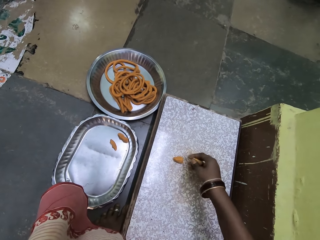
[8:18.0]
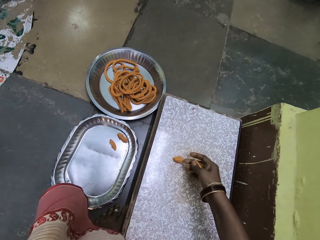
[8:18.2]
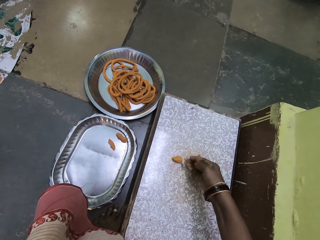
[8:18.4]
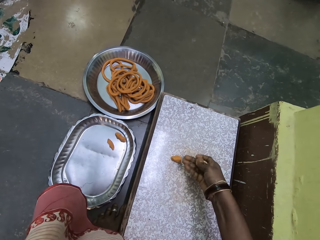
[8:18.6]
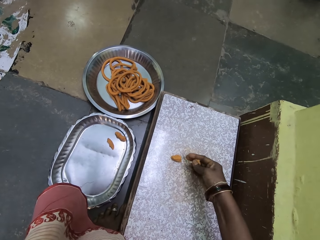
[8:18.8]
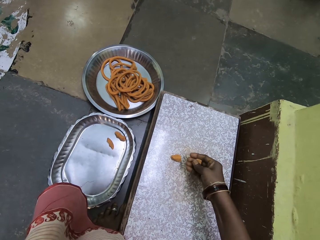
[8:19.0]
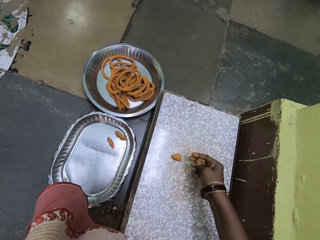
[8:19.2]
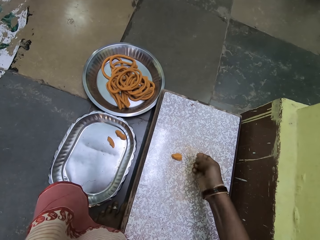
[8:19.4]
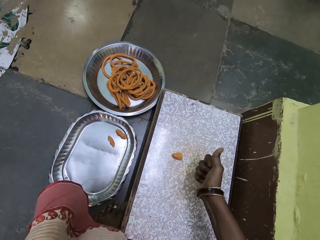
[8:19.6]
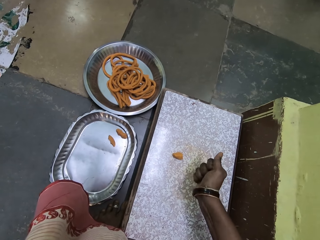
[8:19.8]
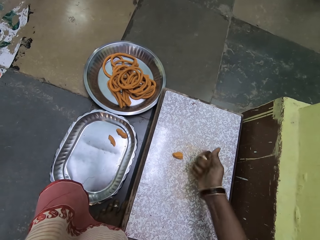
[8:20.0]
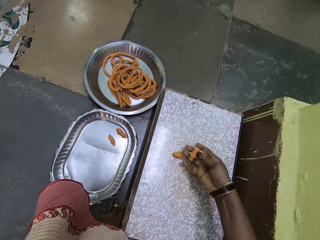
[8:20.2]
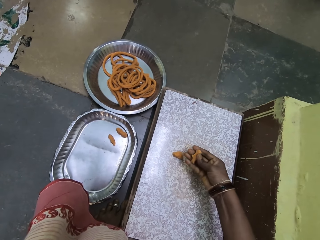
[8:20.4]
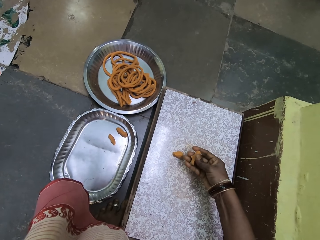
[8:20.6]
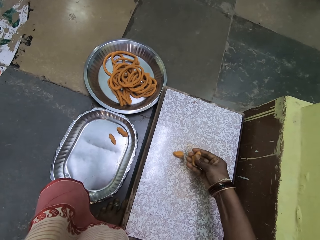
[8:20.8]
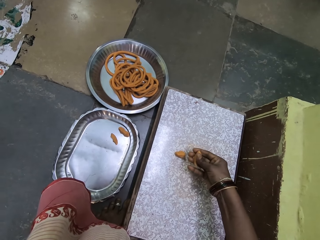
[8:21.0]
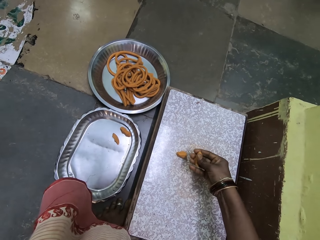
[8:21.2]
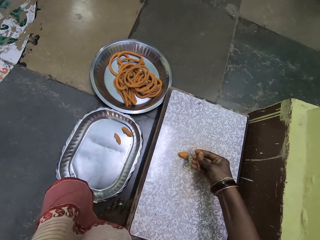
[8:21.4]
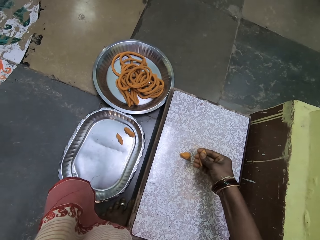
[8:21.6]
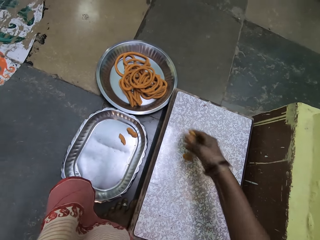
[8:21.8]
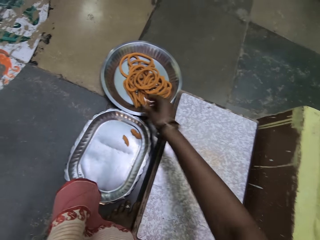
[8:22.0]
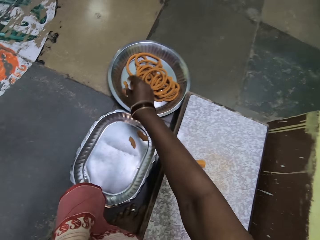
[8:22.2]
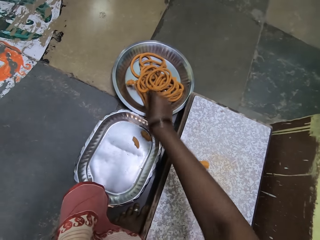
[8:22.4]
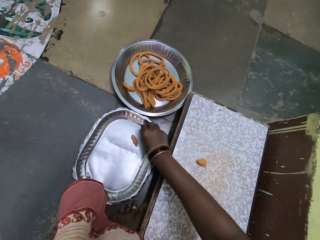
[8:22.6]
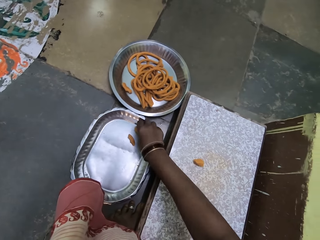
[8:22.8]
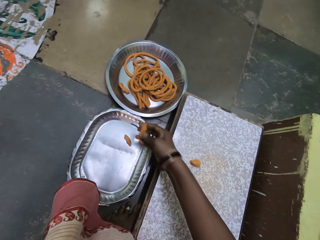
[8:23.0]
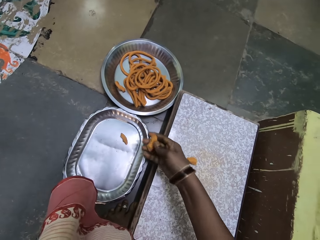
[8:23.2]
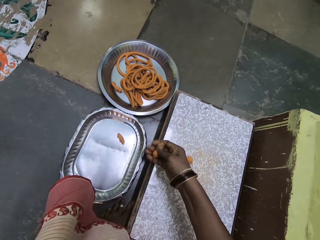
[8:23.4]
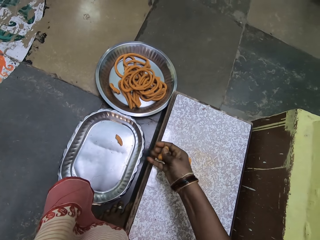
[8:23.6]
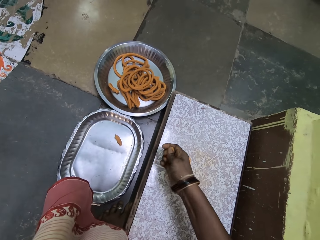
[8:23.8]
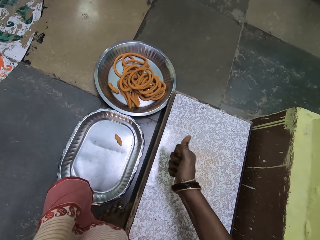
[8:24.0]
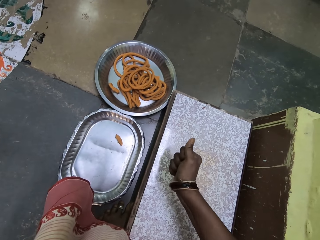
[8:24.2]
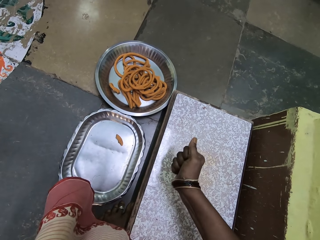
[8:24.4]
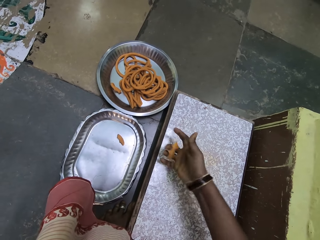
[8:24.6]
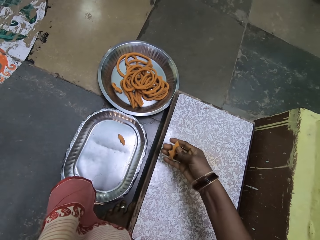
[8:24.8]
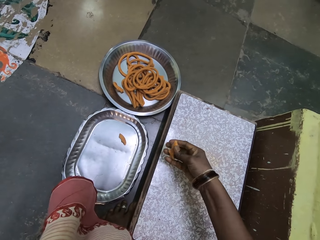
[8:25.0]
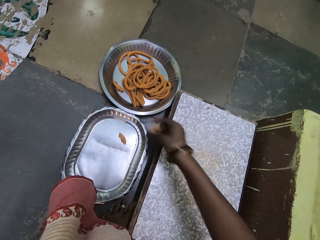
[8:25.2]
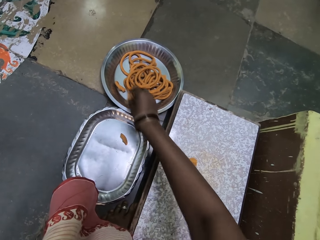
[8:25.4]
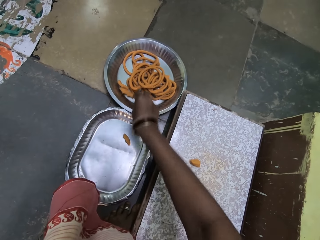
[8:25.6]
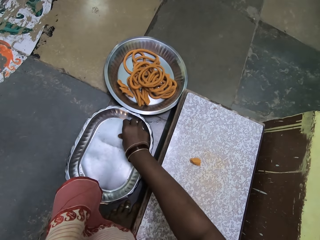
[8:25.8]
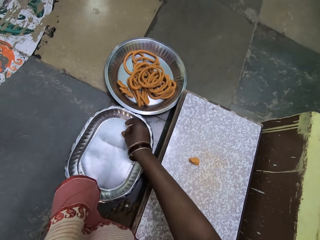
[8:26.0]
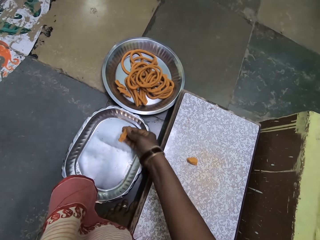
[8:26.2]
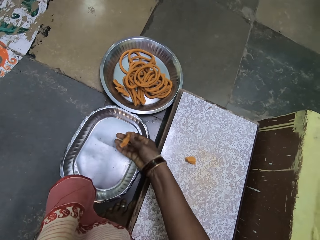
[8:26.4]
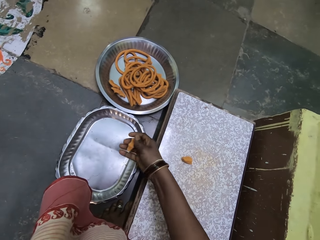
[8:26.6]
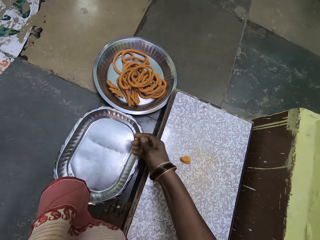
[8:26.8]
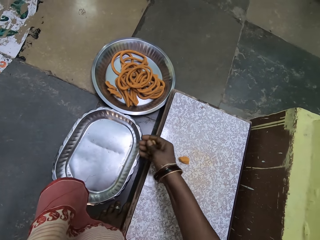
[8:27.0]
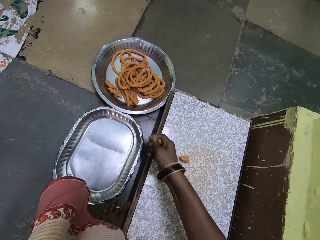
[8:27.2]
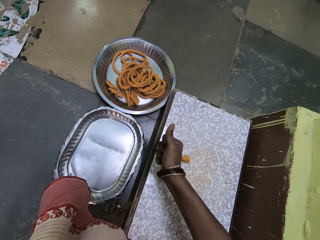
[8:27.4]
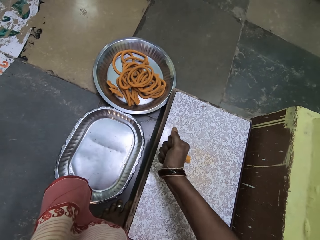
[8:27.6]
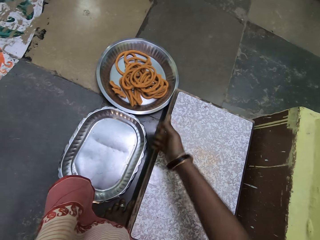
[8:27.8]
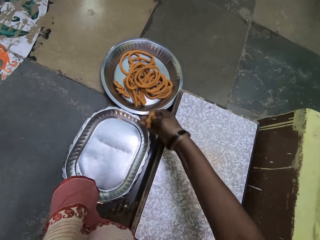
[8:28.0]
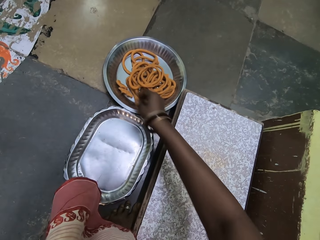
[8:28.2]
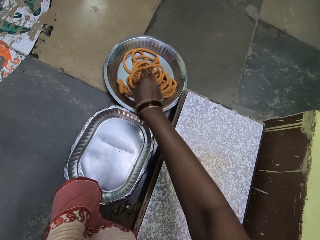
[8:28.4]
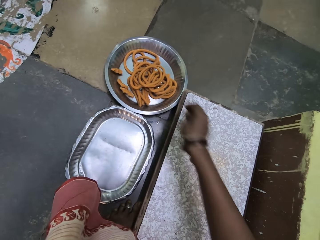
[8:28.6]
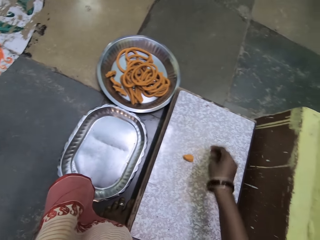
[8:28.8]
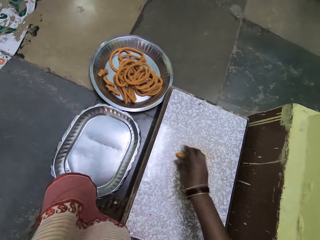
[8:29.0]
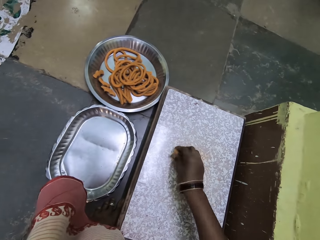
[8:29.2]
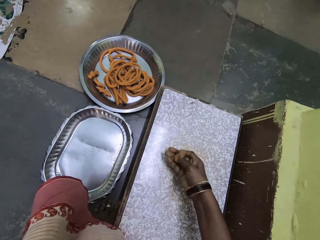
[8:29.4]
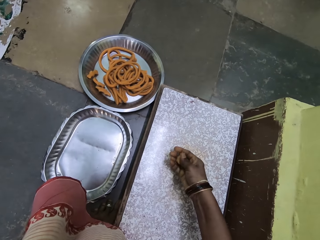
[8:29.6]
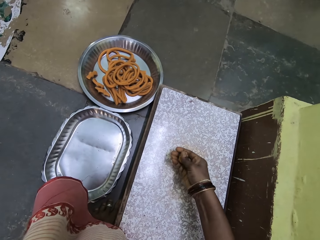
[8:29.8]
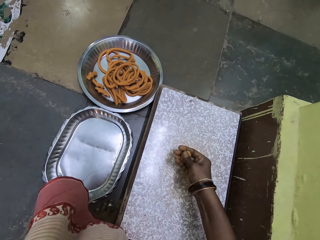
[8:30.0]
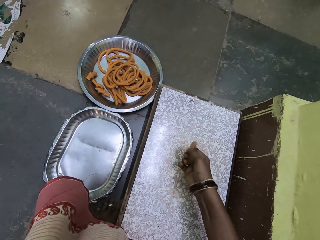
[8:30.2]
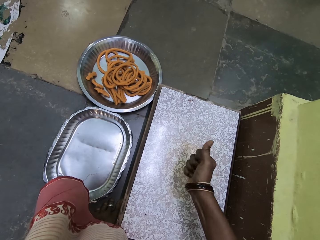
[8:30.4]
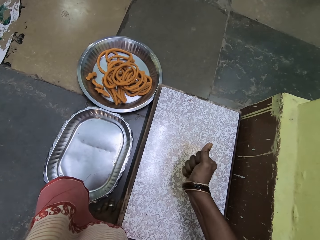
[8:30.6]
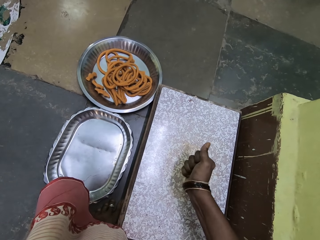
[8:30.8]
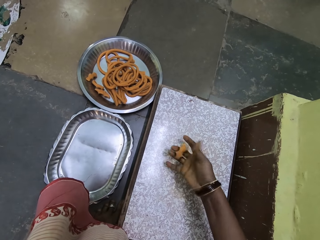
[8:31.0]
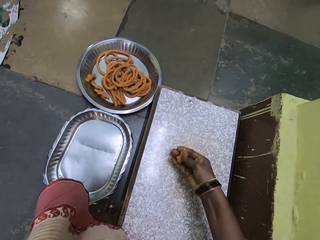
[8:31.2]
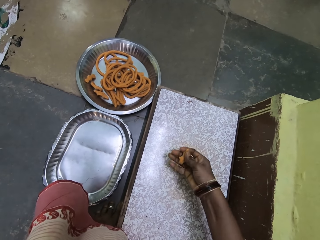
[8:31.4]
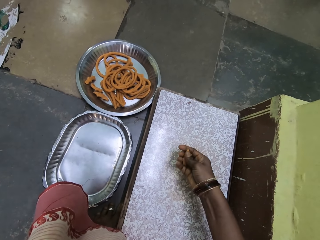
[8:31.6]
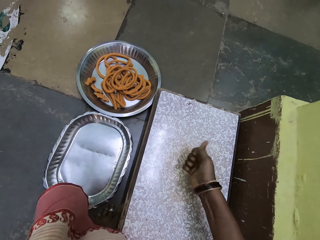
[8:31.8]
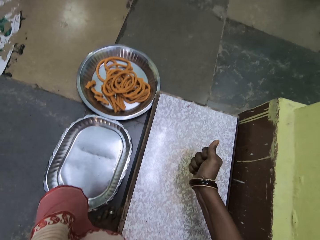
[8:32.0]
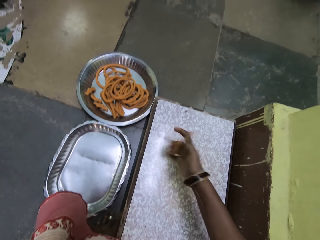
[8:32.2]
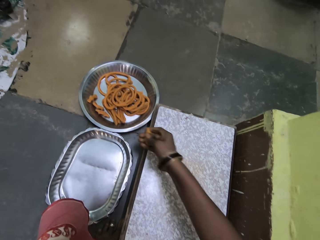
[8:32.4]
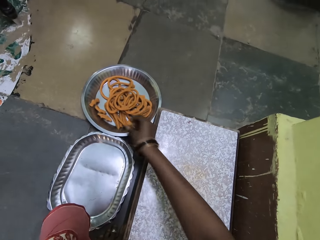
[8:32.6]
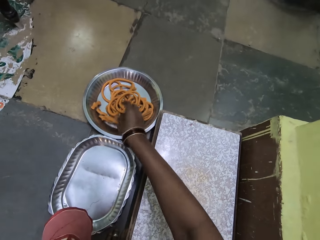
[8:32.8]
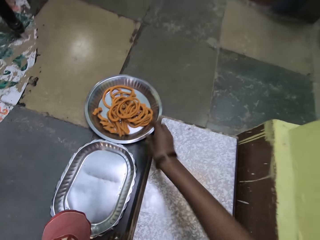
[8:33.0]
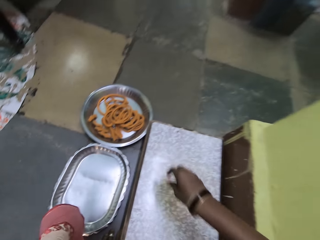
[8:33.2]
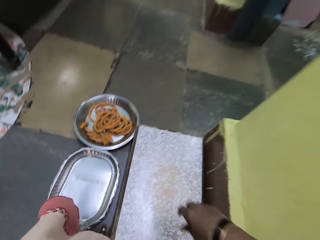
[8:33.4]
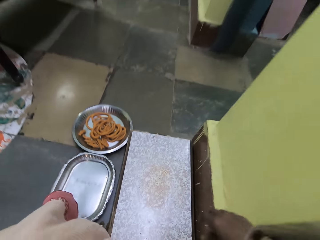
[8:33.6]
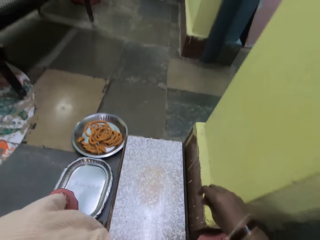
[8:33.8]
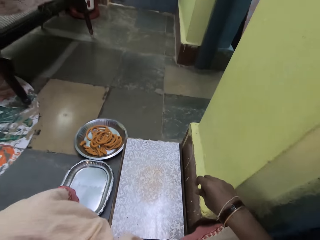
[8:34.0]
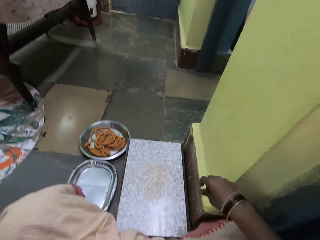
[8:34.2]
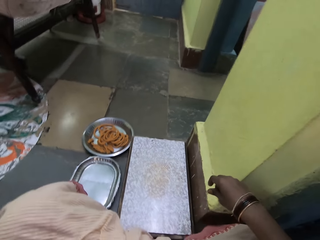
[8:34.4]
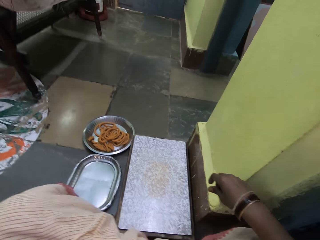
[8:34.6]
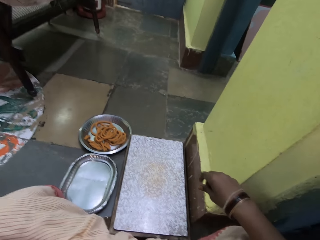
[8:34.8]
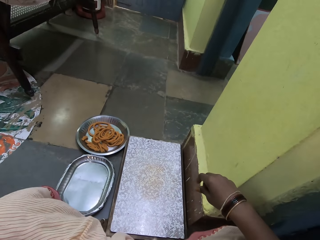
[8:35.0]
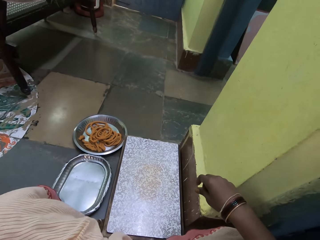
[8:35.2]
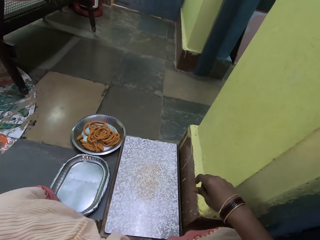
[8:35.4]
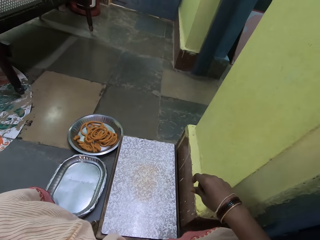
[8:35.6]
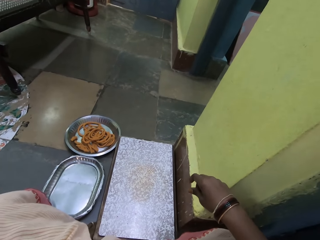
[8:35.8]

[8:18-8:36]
The camera wearer cuts the dough with a hand. They press the dough with a hand. They drop a piece of dough in a tray with rolled dough. They pick a piece of dough. They press the piece of dough with a hand. They drop the piece of dough in the tray with the rolled dough. They pick a piece of dough. They press the piece of dough with a hand. They drop the piece of dough in the tray with the rolled dough. They pick a piece of dough from a table. They press the piece of dough. They drop the piece of dough in the tray with the rolled dough. They lean back. They look at the rolled dough. They adjust a camera.
